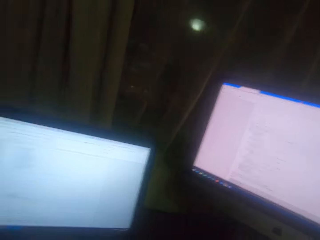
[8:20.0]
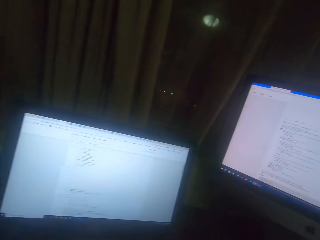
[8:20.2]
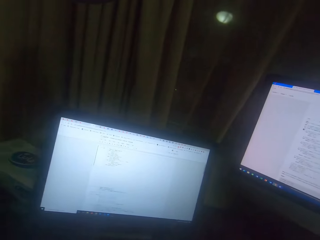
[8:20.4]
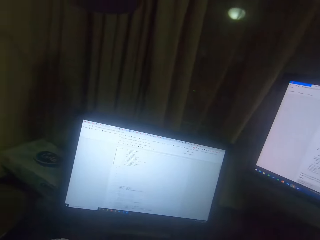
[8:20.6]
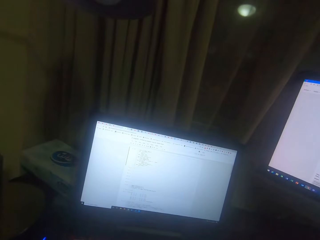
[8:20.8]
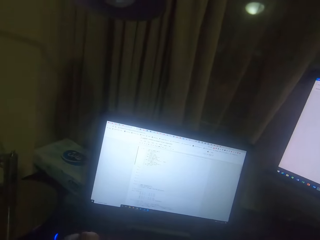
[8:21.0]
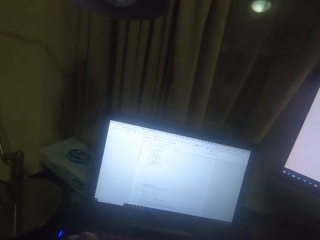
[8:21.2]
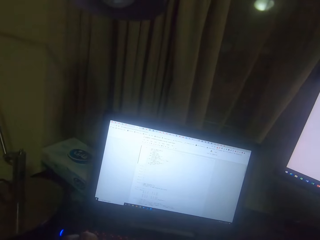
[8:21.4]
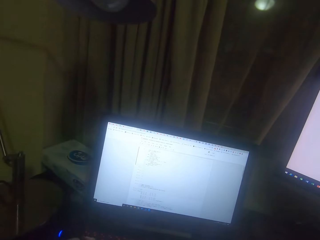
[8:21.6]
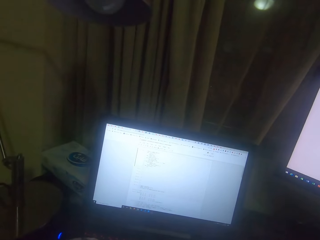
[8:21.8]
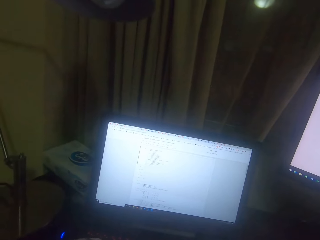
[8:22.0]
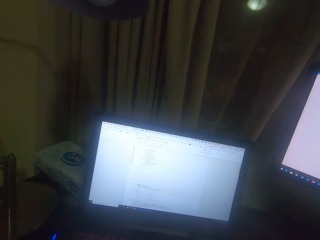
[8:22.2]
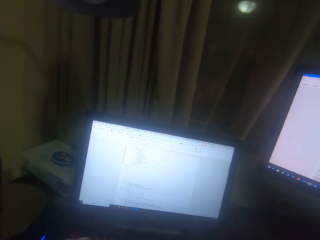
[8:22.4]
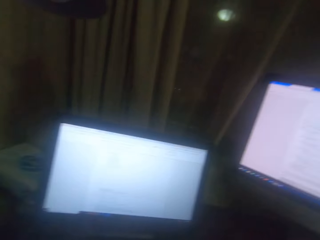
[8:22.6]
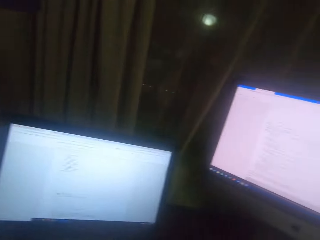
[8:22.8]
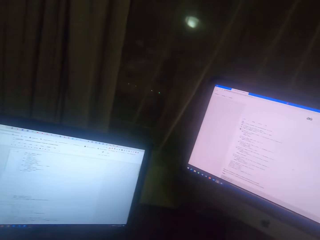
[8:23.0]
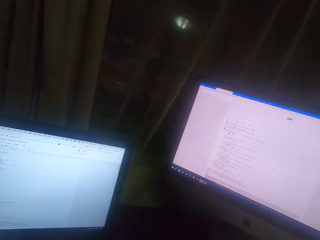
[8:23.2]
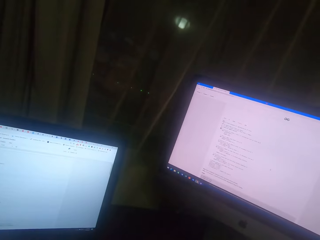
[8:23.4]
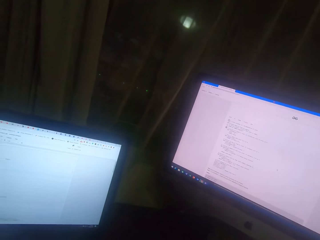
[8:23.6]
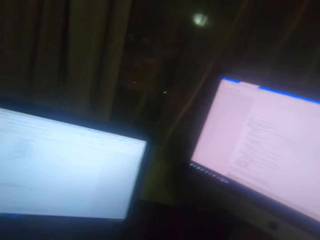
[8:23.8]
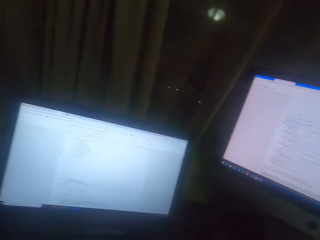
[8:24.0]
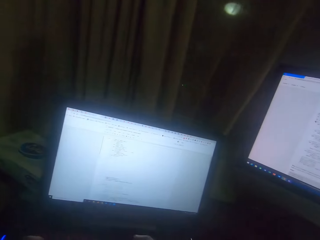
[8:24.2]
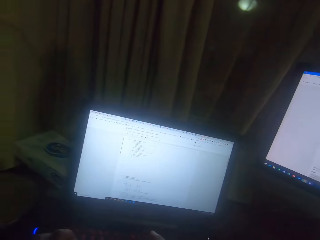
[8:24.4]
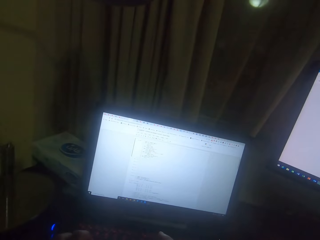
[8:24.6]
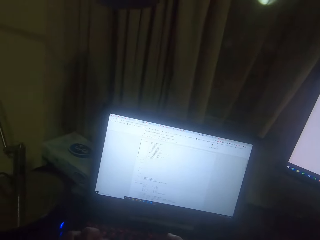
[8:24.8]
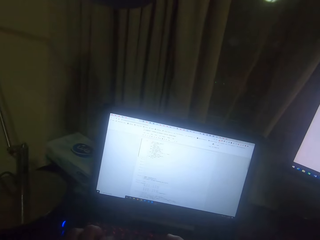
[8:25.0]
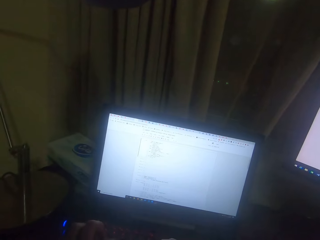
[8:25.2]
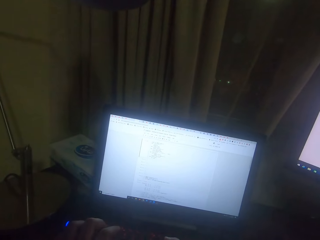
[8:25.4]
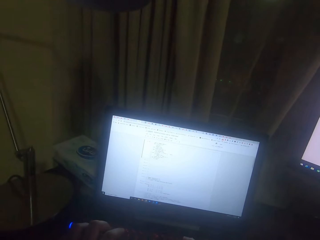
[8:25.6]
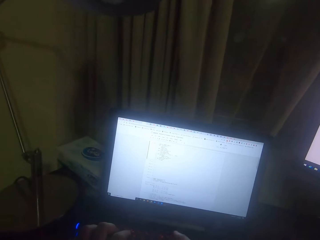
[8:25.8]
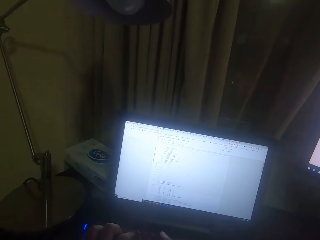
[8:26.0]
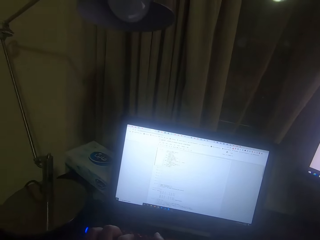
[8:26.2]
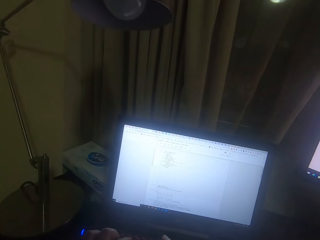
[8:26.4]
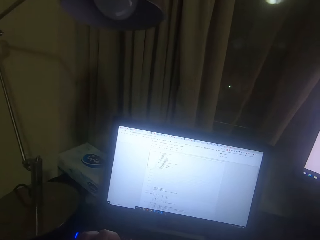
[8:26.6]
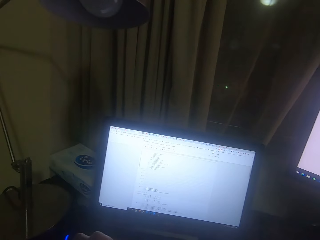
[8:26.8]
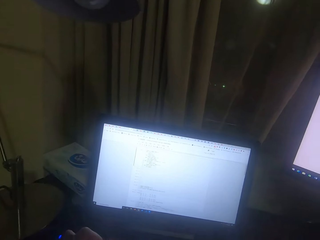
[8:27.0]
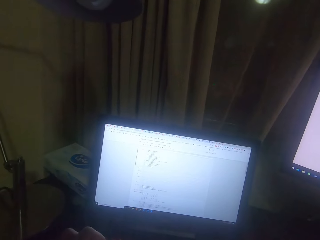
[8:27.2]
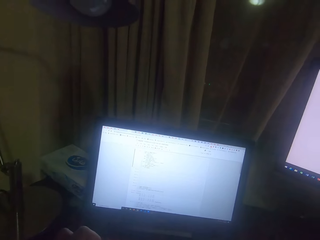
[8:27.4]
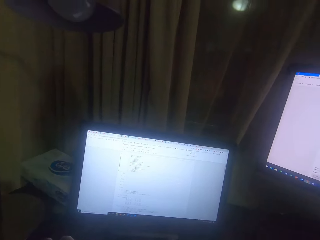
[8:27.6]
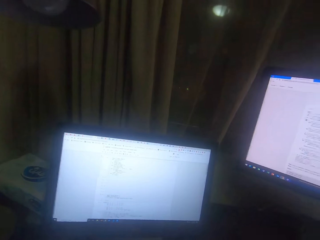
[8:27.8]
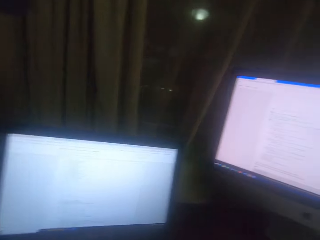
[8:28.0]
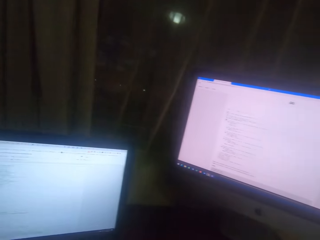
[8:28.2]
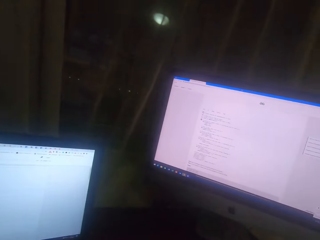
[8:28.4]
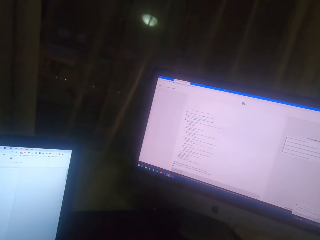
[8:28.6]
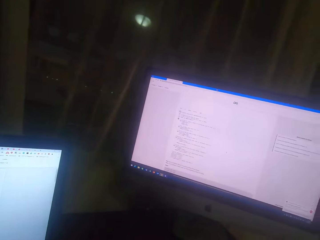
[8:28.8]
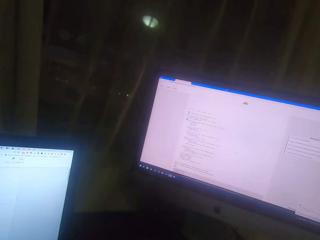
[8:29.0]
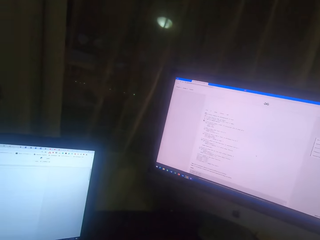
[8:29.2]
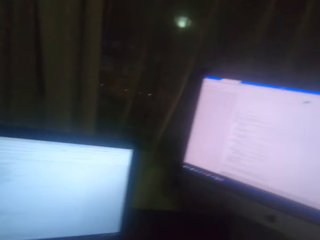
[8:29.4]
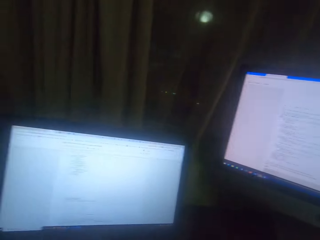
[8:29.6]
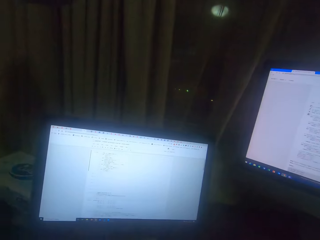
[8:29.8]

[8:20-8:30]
The camera wearer types on the computer screen.

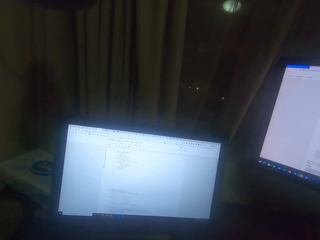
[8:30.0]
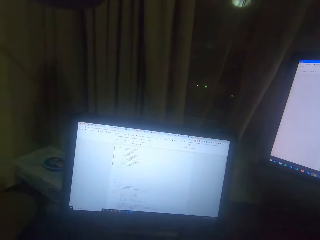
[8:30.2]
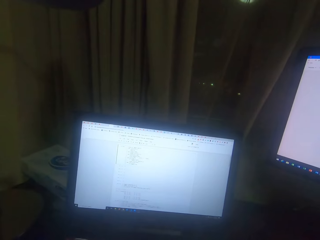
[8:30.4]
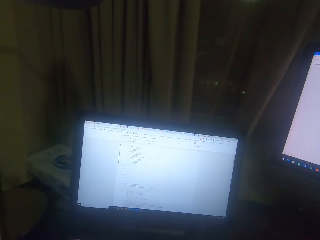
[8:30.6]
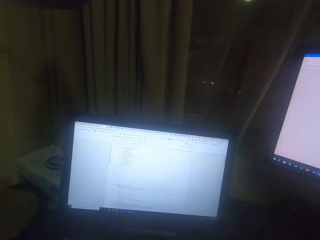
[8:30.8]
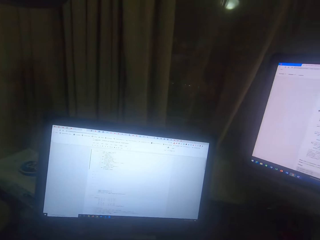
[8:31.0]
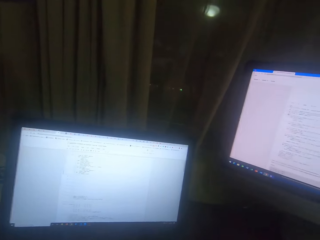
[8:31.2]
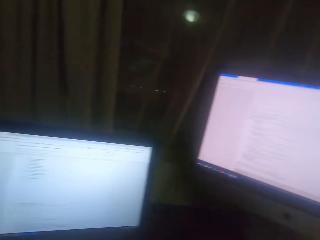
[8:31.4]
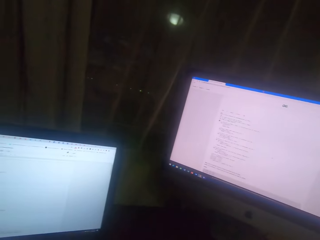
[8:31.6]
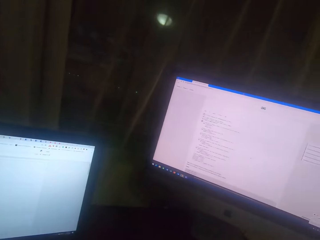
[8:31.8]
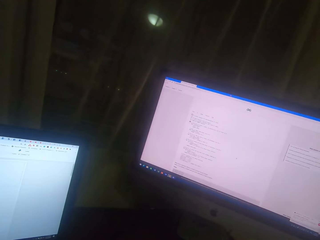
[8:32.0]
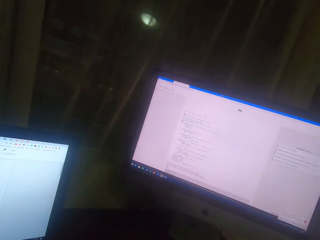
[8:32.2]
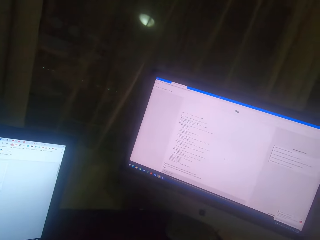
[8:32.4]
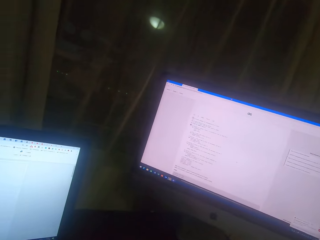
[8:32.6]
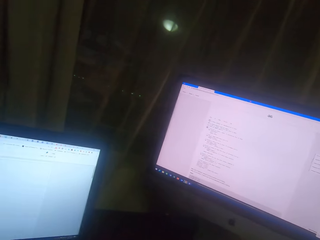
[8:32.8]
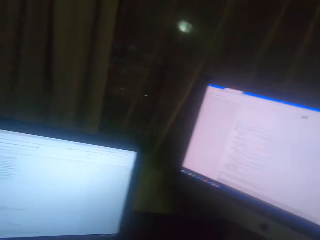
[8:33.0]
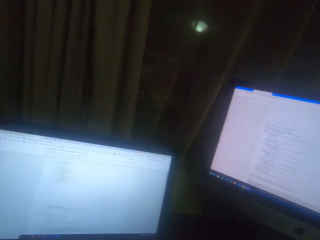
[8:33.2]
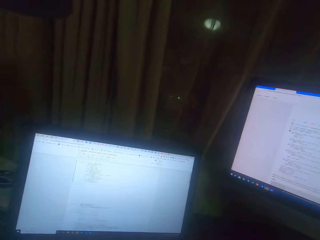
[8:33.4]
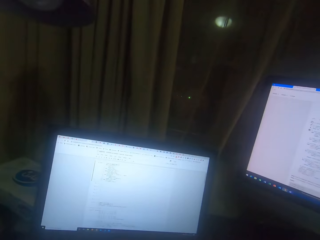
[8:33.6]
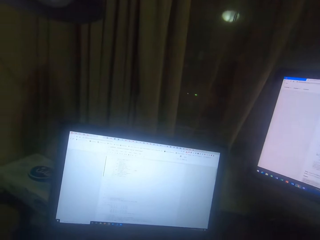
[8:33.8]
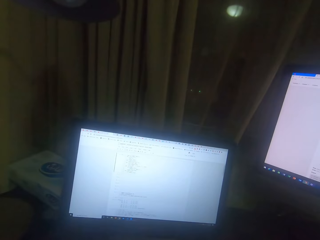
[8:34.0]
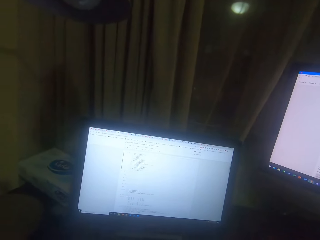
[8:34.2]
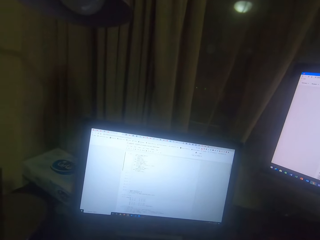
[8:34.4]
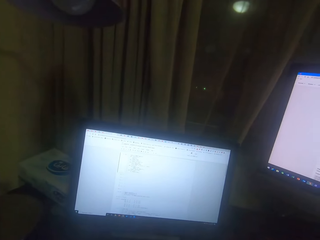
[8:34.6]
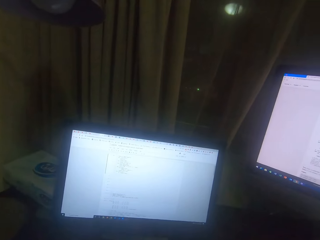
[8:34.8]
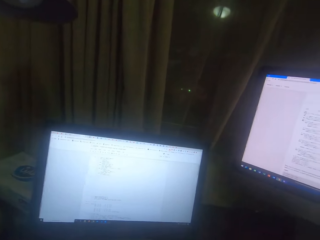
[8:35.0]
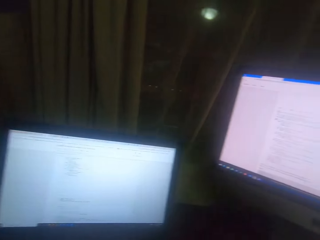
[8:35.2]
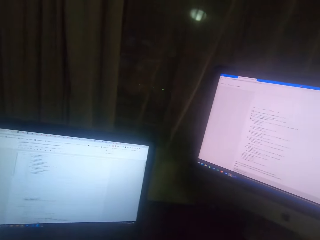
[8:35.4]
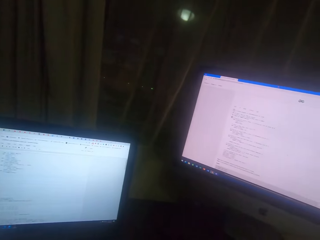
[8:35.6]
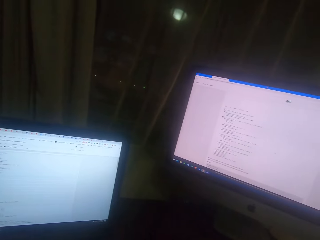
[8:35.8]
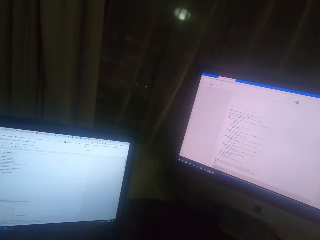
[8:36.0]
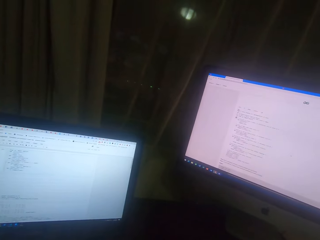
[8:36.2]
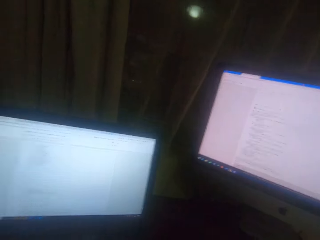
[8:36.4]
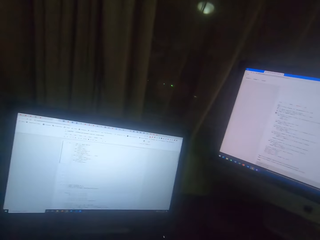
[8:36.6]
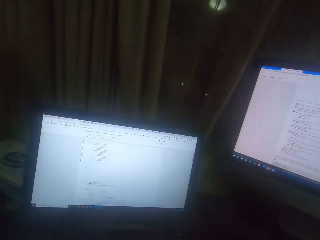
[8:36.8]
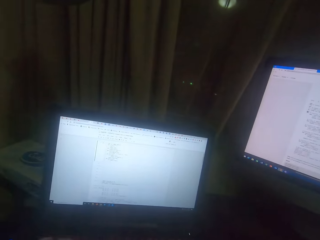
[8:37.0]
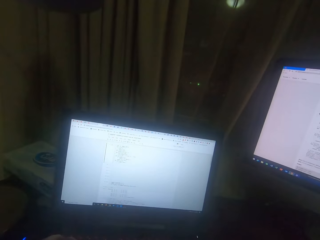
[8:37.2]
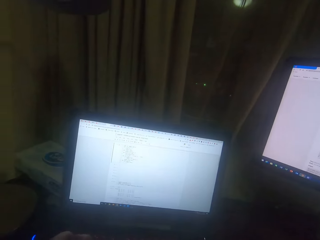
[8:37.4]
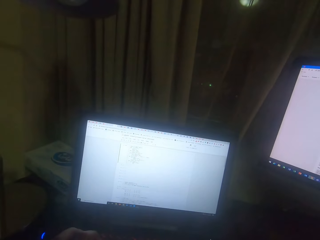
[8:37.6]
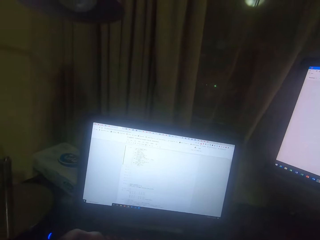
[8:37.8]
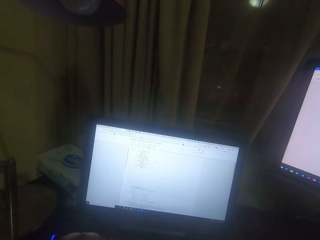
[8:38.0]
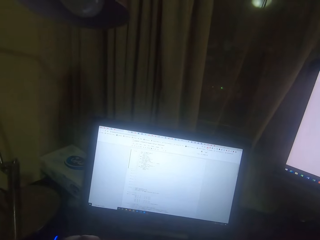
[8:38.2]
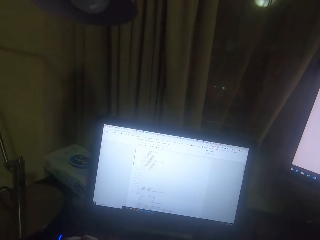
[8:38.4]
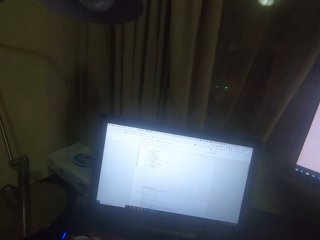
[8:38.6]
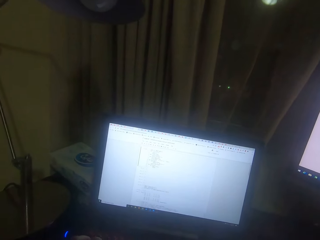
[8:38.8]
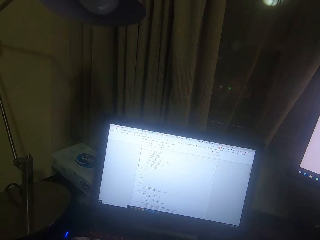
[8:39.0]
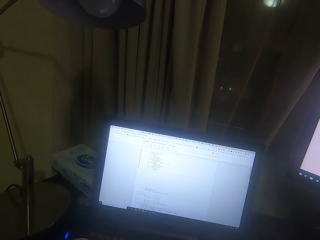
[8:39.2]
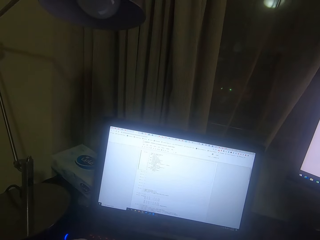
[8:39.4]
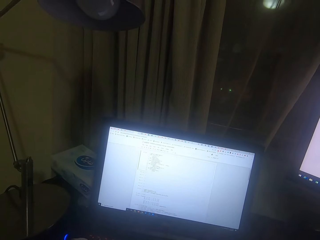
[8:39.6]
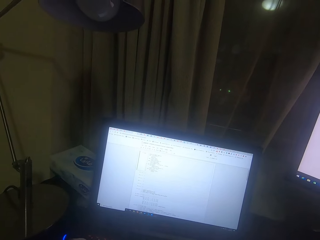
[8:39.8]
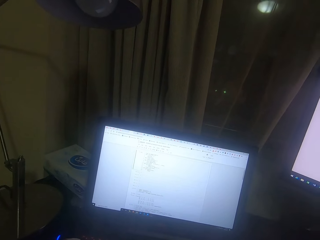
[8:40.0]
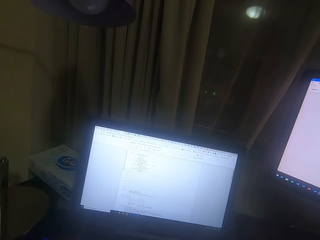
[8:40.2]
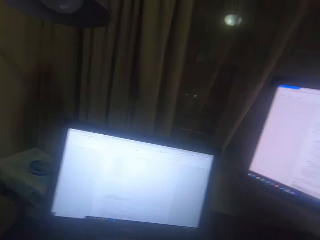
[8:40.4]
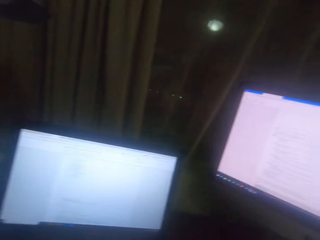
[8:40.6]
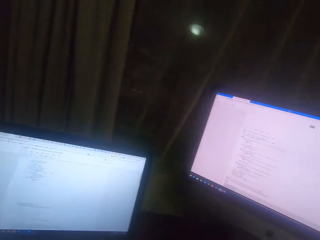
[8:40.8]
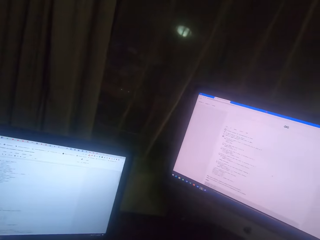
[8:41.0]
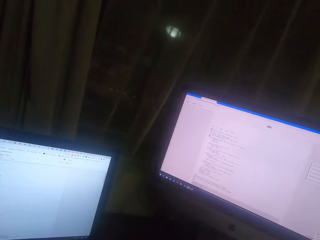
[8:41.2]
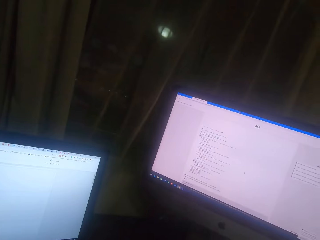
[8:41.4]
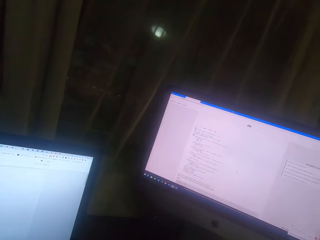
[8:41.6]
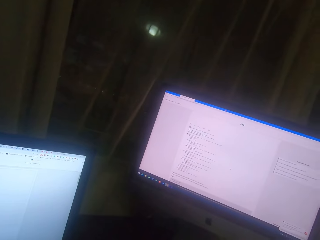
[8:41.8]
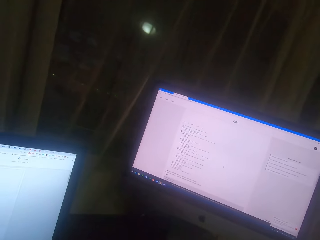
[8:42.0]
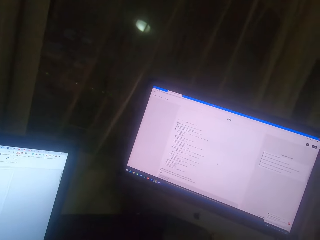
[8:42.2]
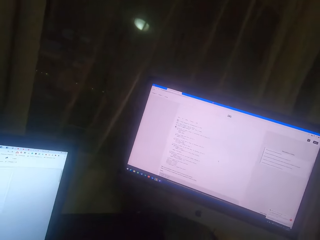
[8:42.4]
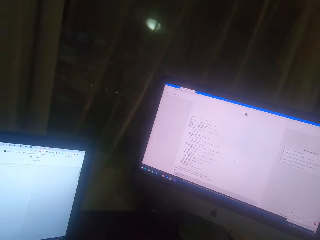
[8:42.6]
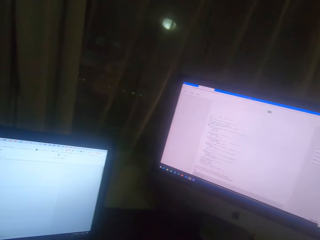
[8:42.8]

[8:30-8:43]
The camera wearer reads on the computer screen. They type on the computer screen. They read on the computer screen.
